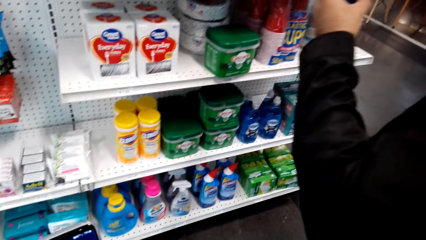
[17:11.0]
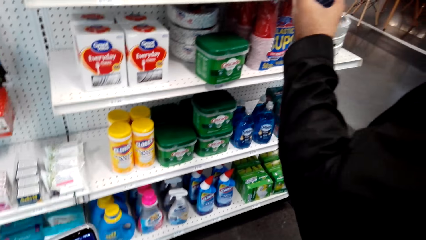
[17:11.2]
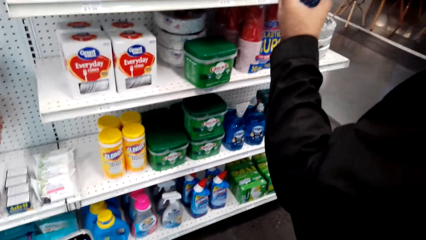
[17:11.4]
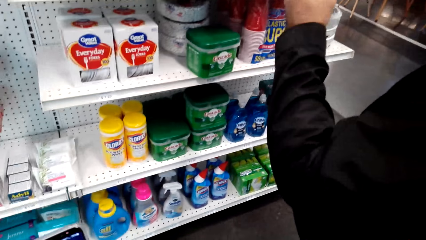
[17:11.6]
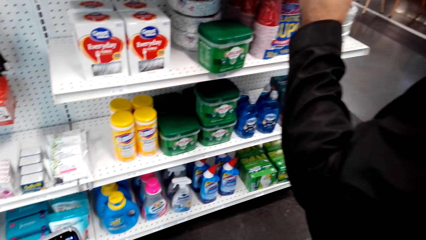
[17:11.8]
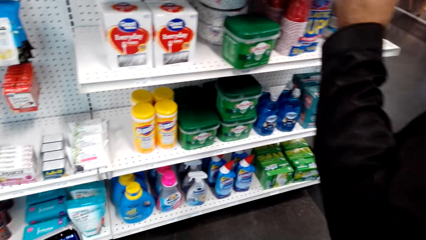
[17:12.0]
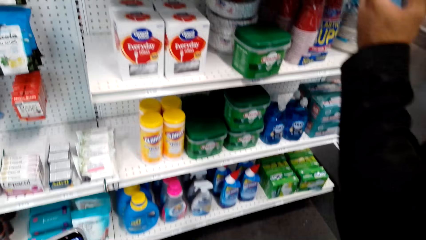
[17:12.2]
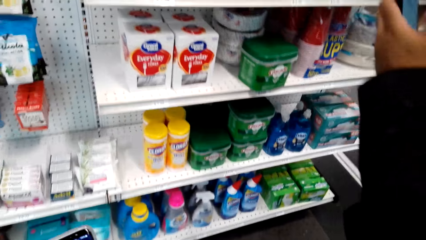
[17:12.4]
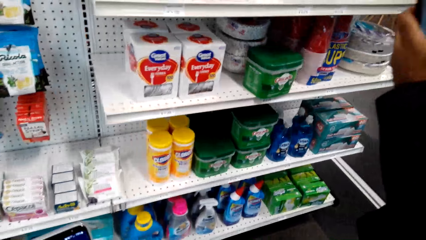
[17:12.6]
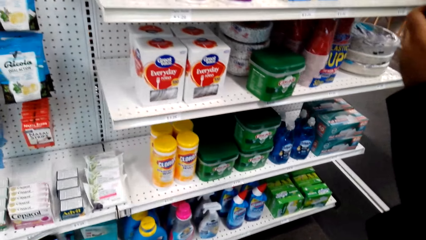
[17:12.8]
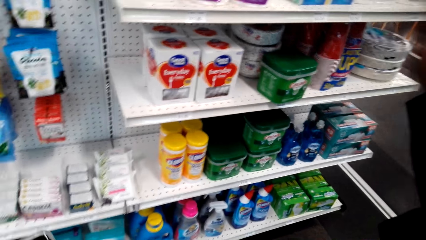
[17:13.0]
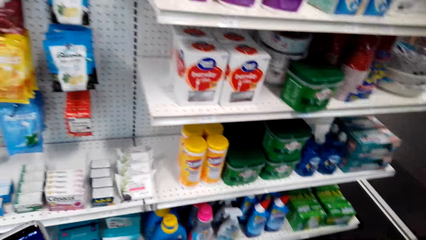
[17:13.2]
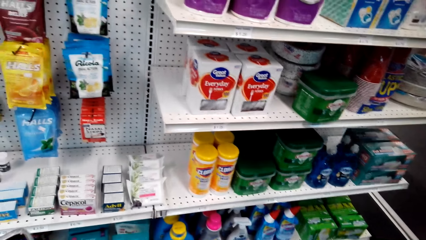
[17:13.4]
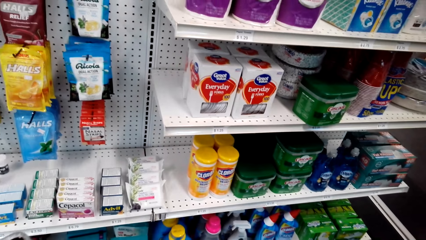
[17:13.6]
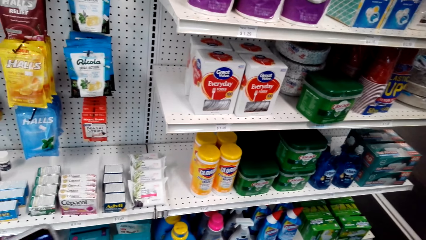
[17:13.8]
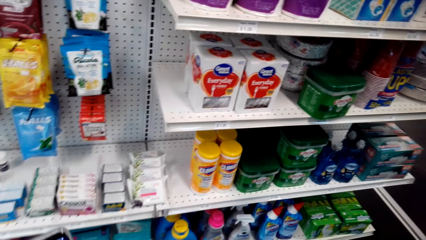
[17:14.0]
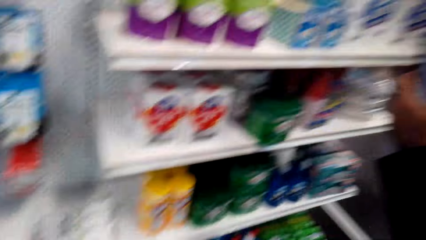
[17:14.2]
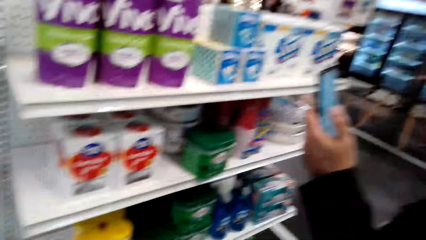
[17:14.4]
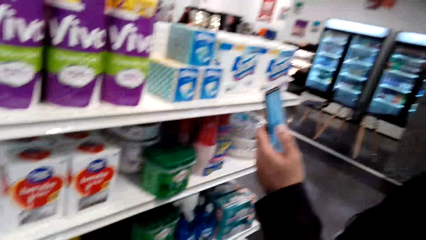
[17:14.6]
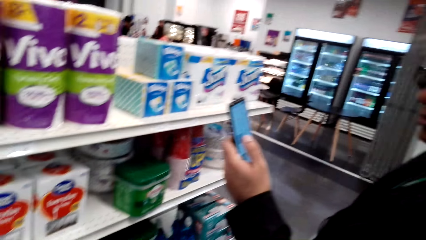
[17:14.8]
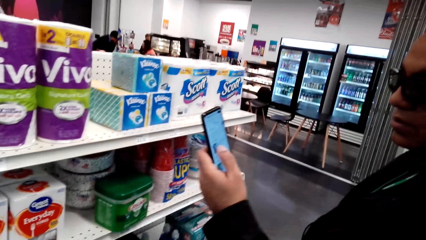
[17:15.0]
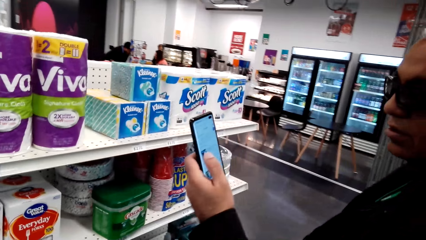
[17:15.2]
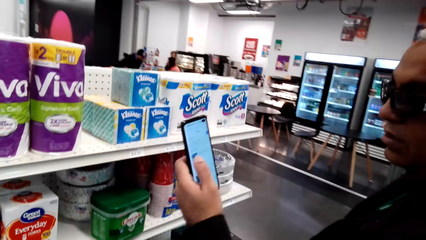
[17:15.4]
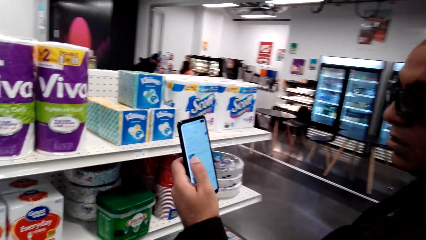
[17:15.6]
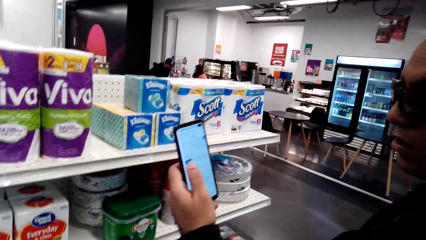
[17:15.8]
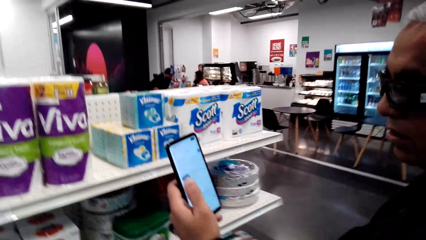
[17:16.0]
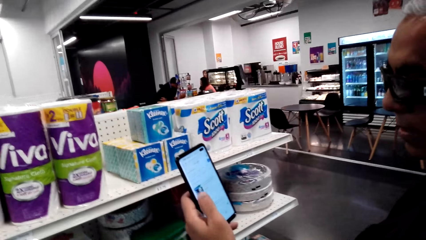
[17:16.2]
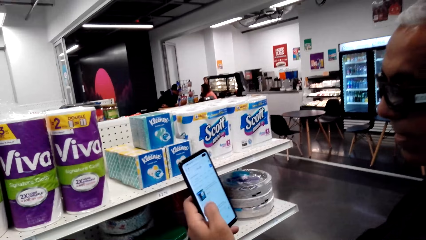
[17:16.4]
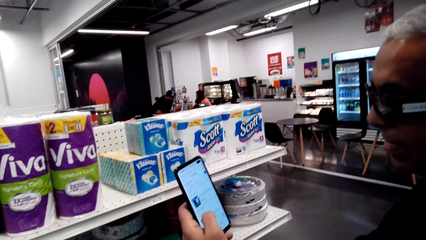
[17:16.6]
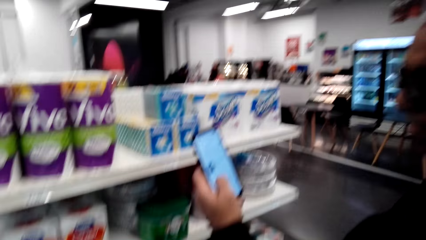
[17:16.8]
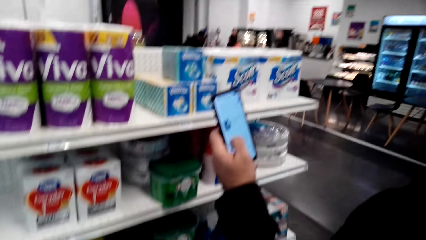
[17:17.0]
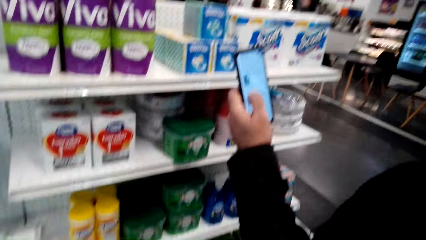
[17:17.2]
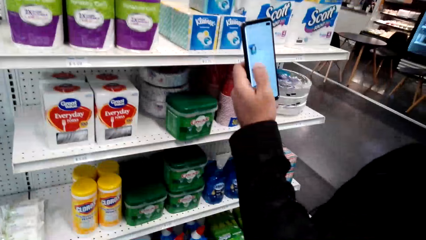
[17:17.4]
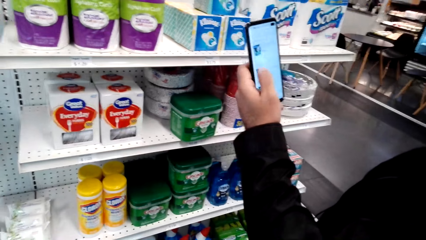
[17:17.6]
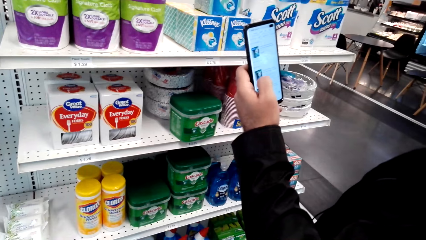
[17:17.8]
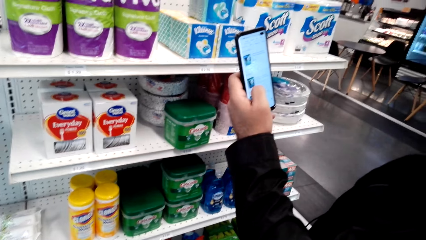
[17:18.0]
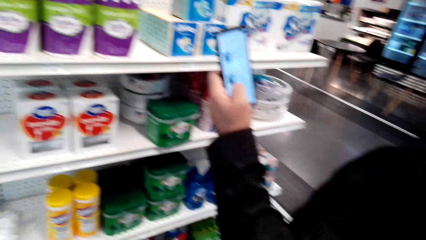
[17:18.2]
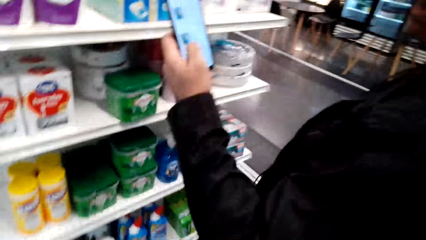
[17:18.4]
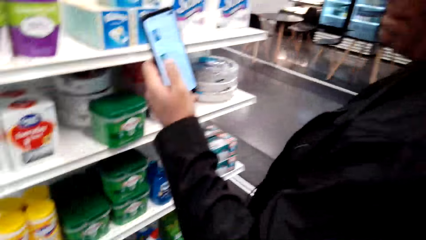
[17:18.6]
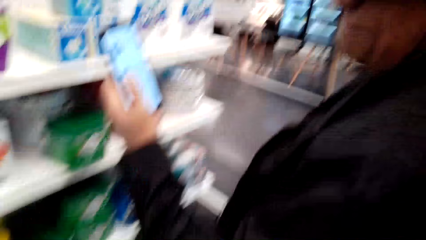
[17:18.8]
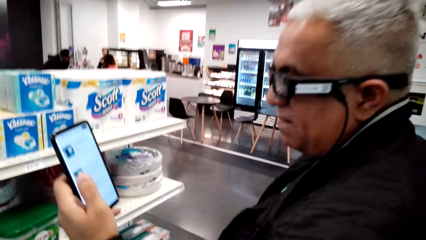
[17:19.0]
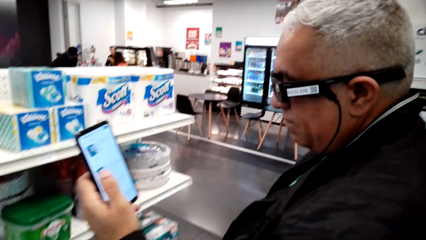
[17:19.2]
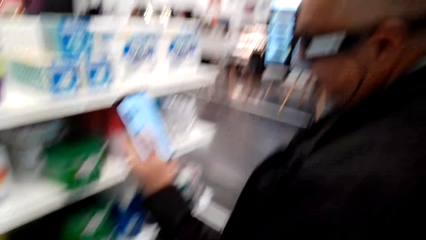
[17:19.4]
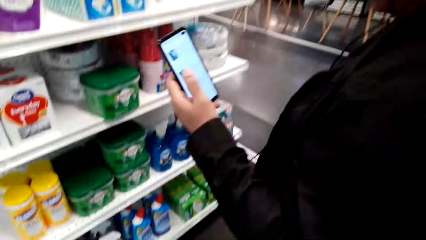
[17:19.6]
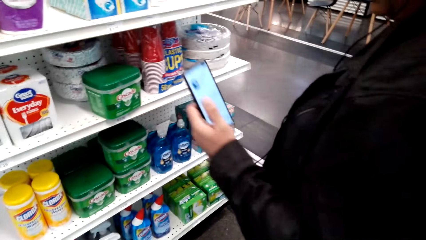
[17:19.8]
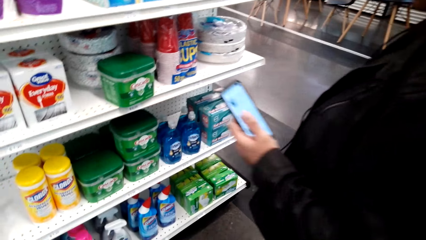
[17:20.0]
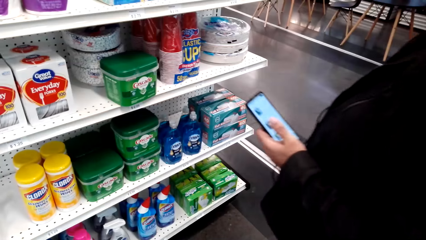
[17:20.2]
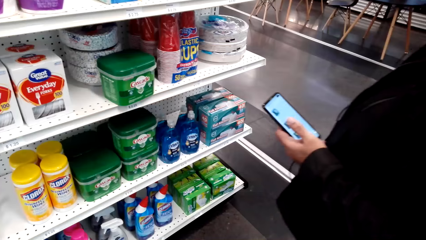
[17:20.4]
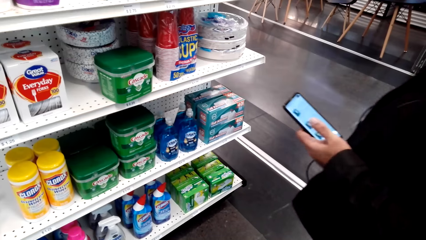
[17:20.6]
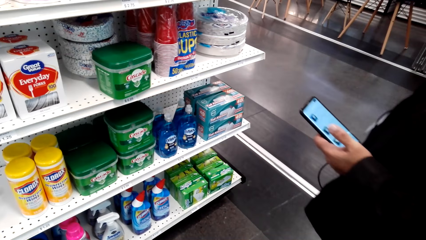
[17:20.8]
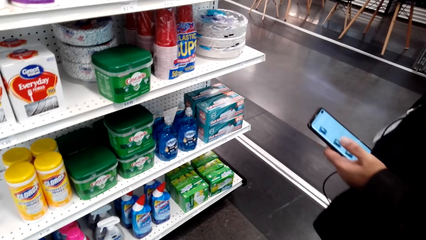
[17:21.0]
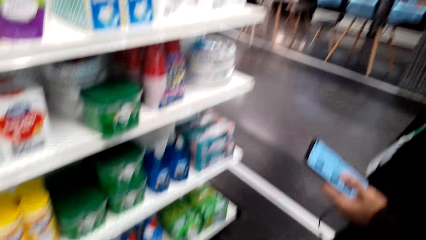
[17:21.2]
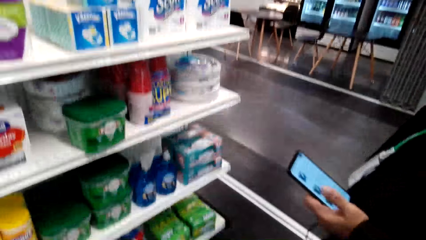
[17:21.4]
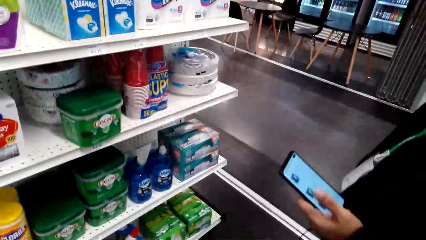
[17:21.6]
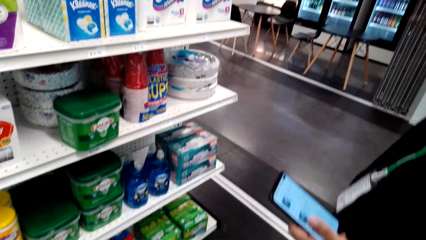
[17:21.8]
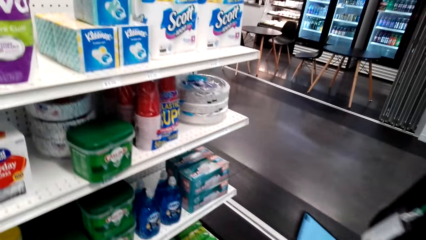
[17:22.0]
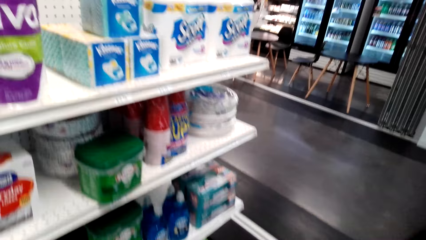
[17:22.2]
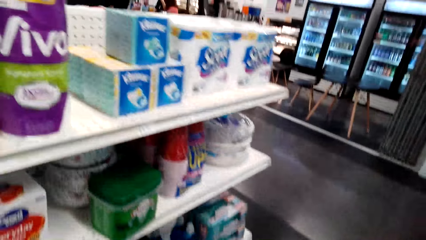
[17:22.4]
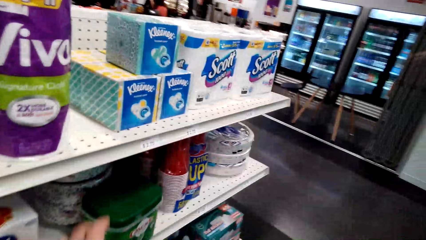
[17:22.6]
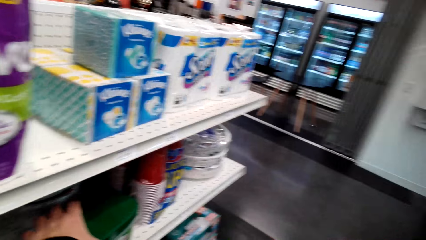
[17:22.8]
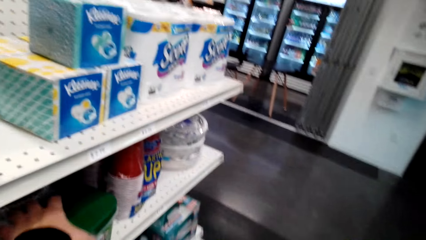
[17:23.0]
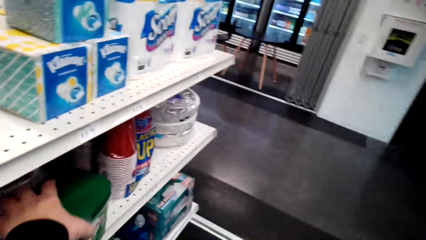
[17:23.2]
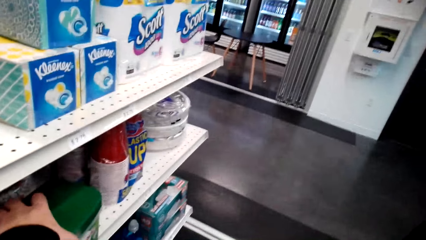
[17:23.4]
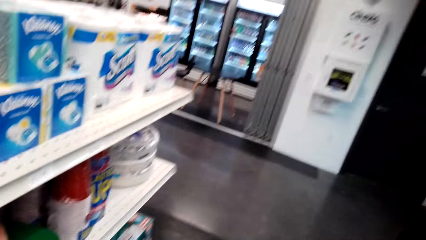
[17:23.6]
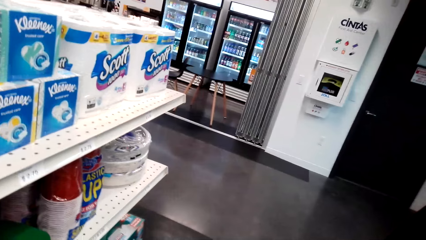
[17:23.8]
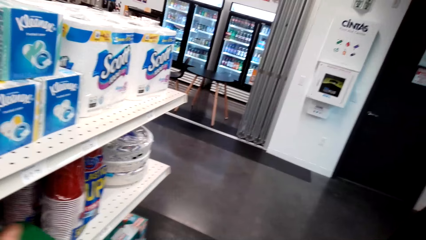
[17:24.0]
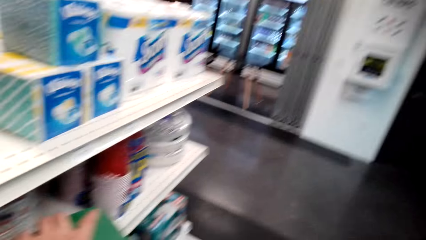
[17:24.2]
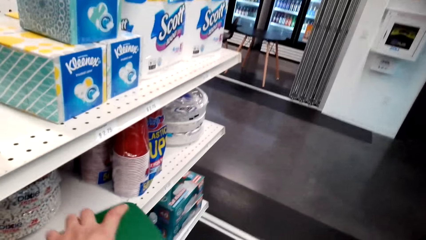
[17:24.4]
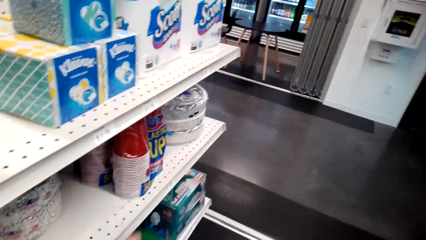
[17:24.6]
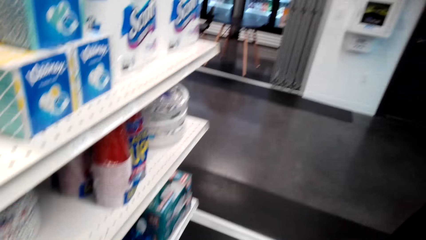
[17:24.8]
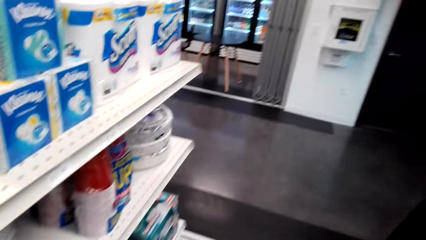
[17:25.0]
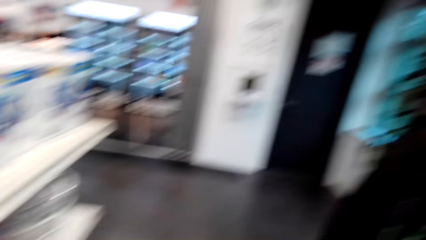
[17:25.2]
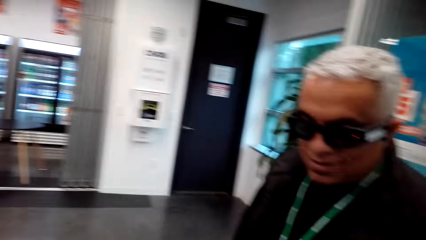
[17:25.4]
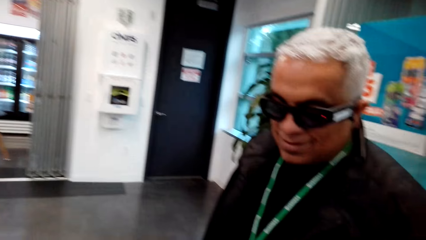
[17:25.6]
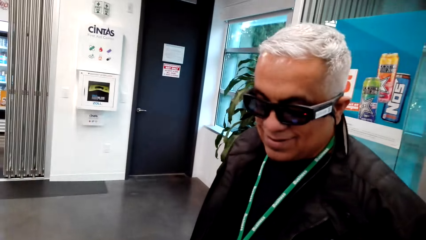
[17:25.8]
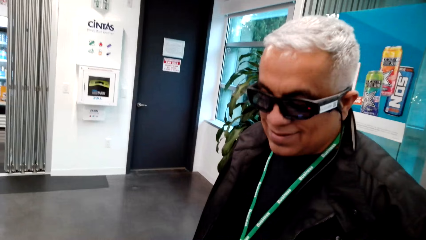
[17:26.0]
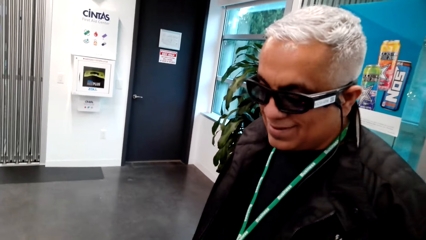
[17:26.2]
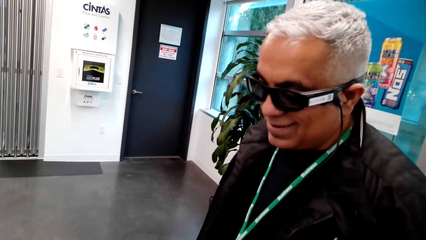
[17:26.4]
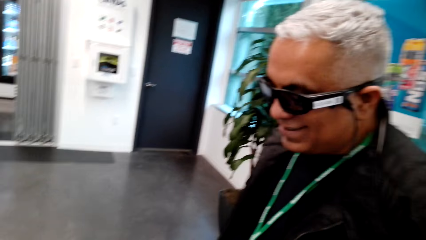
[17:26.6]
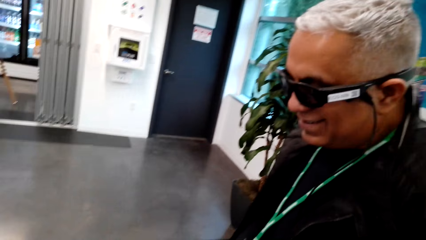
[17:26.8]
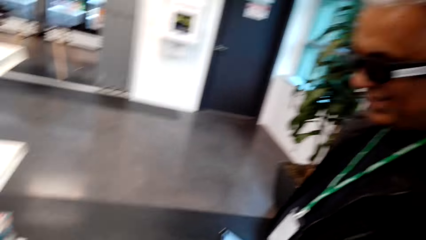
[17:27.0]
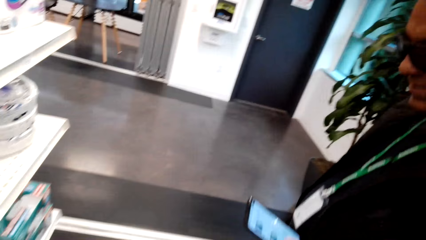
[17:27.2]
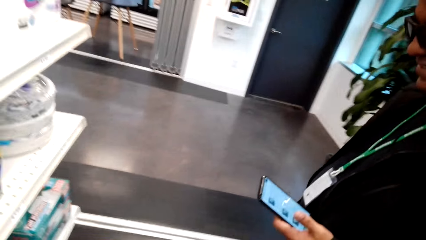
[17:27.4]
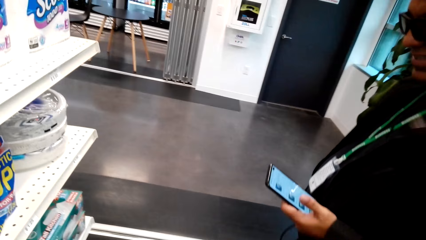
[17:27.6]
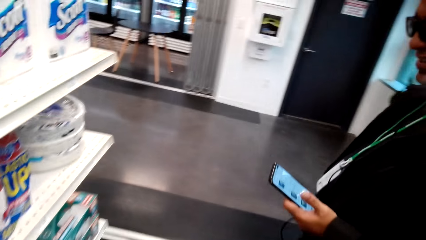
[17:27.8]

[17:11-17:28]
A man scrolls a phone in the store with the left hand. The camera wearer picks up a container of dish washer from the shelf. They talk to the man. The man stands in the store.
